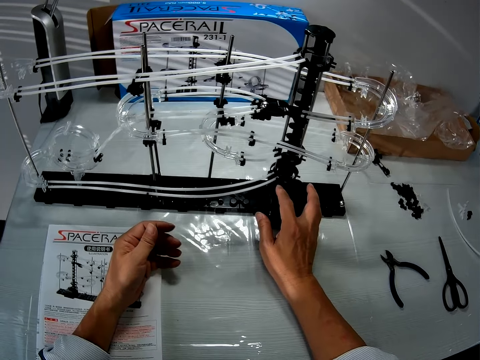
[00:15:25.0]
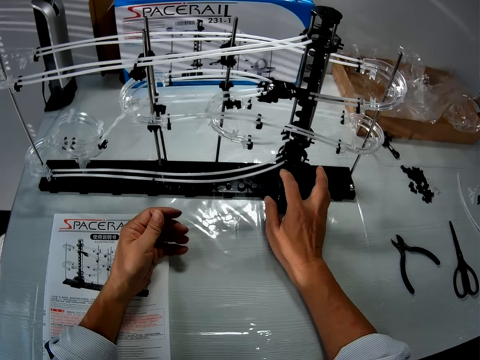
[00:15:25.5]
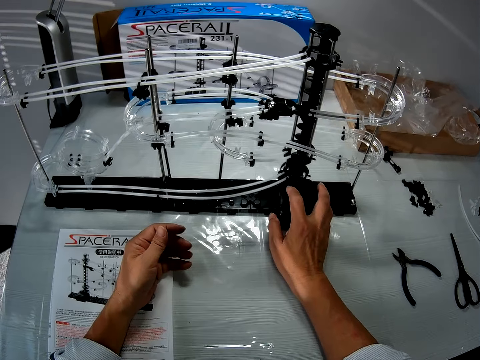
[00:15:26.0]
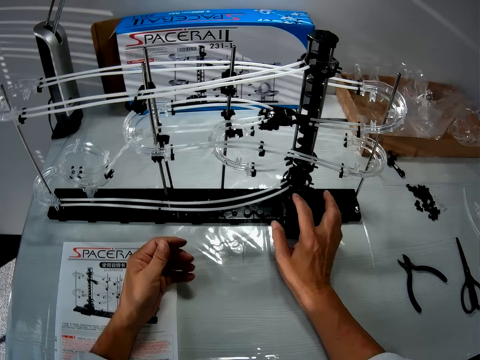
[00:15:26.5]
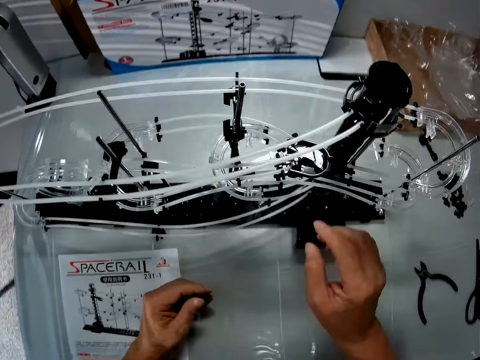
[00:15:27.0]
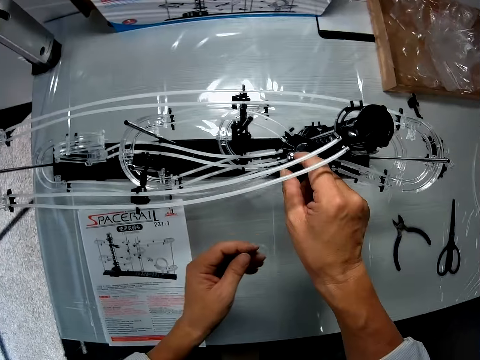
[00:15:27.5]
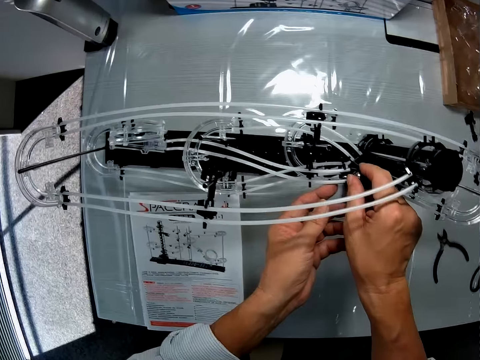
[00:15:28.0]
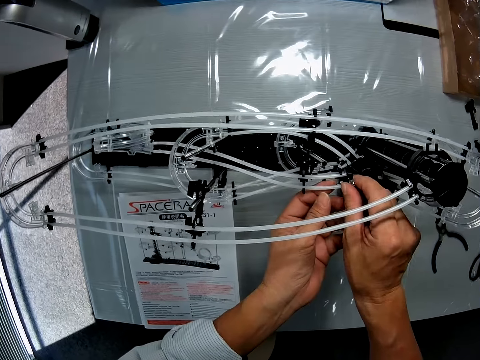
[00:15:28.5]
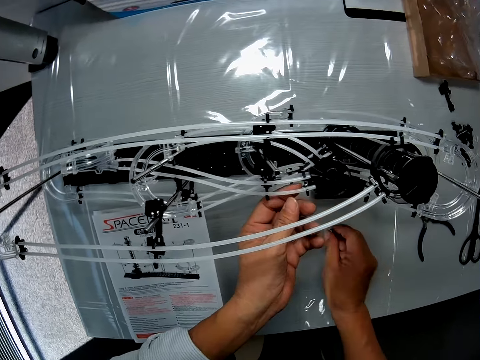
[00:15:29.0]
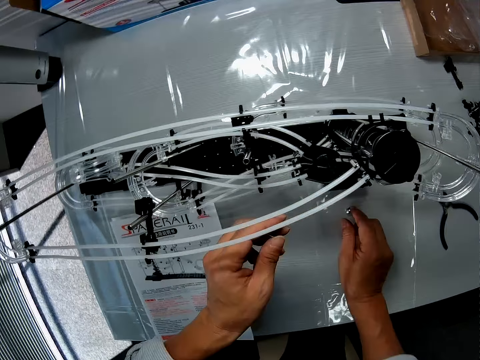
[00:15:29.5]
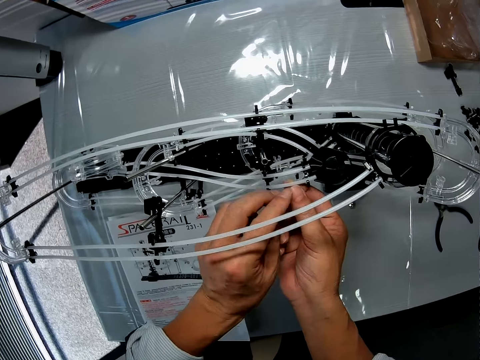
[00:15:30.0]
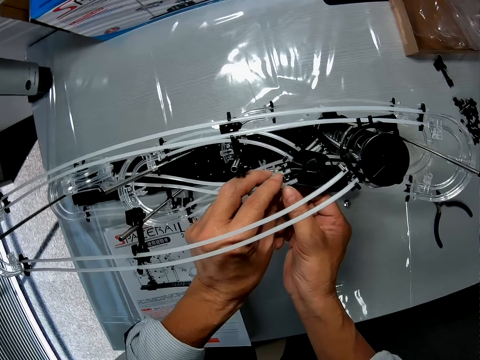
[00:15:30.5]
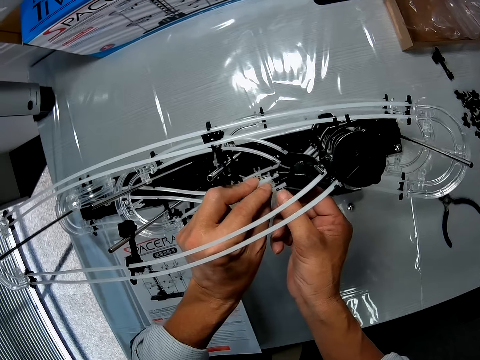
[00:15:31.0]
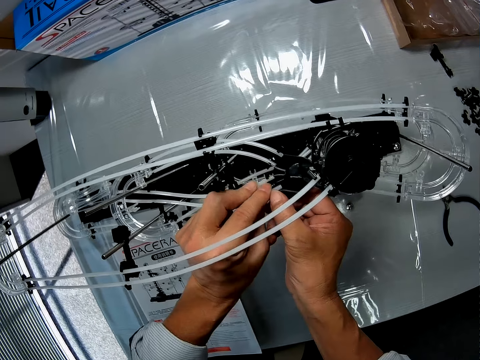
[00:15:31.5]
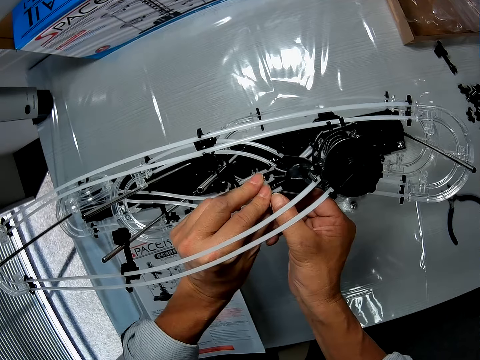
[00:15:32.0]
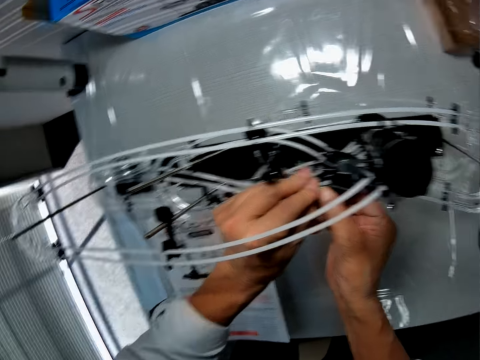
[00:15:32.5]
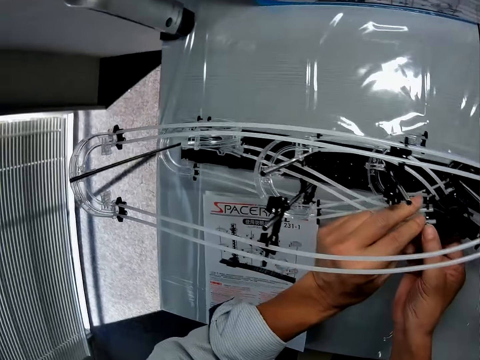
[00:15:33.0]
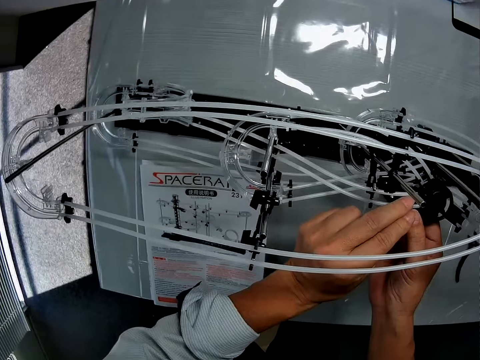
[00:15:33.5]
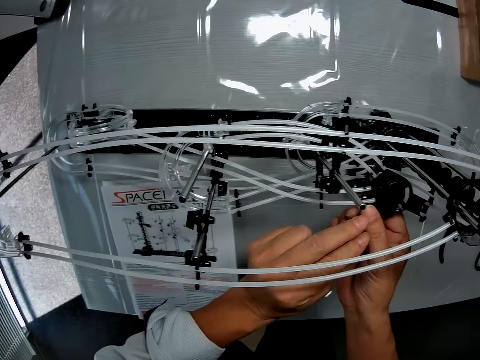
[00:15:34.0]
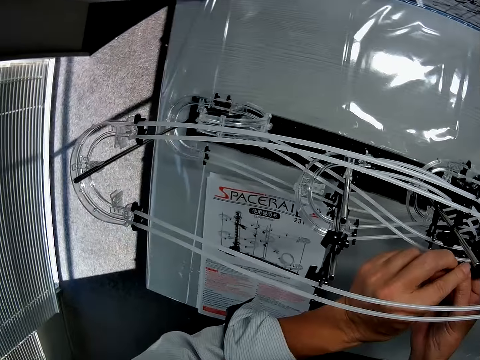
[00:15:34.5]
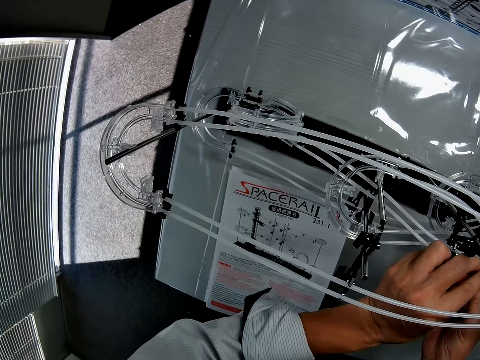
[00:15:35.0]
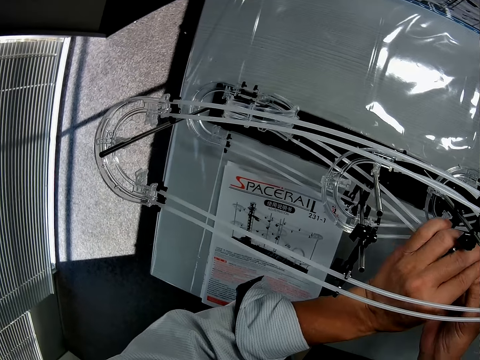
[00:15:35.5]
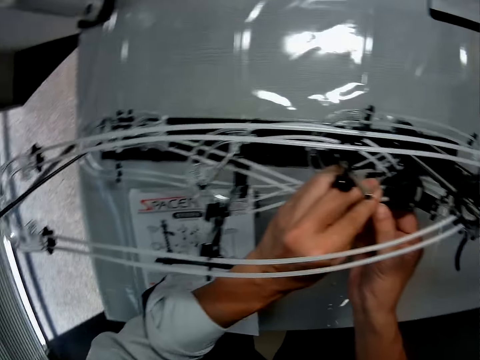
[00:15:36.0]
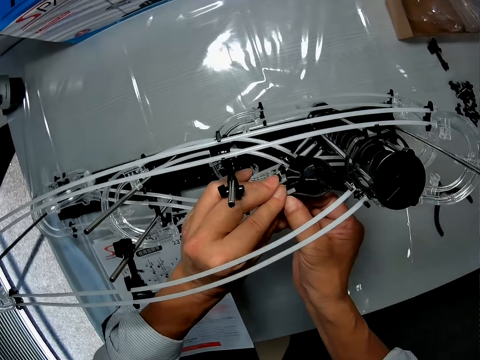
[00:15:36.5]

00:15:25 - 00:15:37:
The camera wearer switches off the gear box. They remove the steel ball from a fork part. They place the steel ball on a table. They make adjustments to the roller coaster toy. They fit the standard rail on the fork part. They look around.

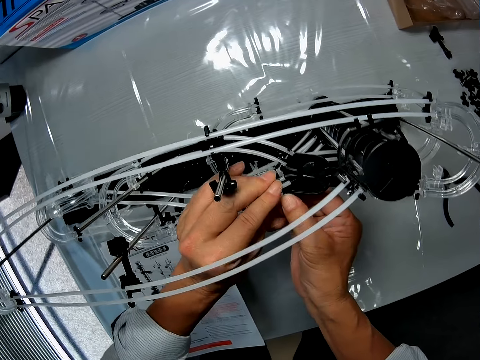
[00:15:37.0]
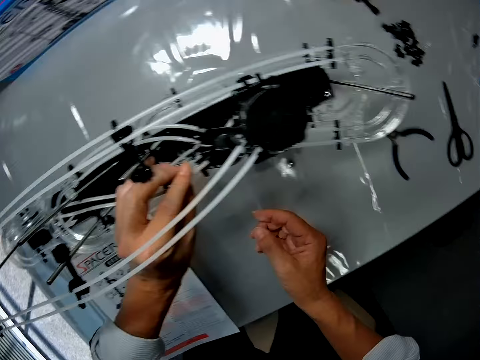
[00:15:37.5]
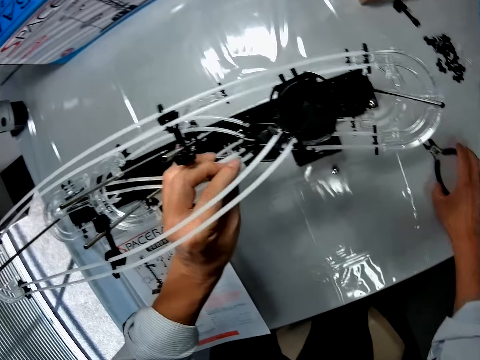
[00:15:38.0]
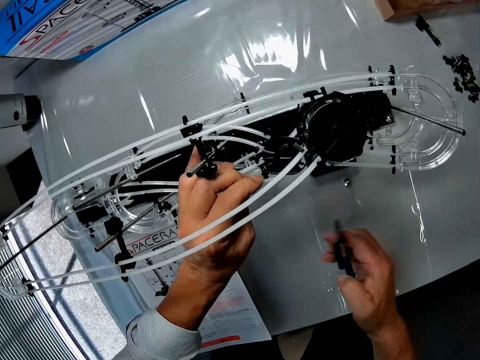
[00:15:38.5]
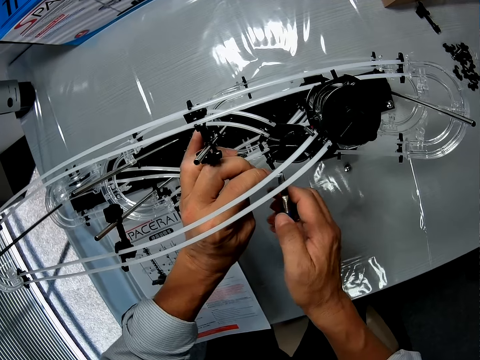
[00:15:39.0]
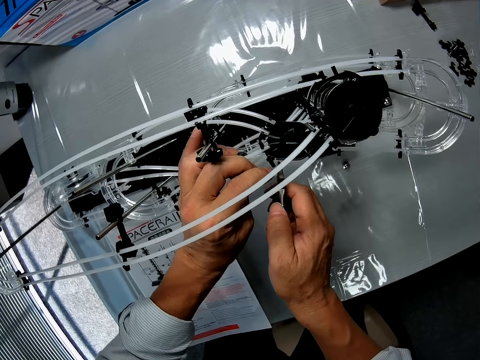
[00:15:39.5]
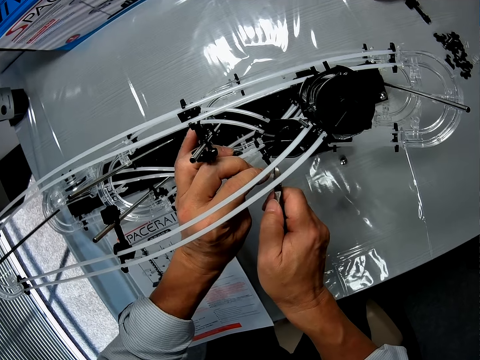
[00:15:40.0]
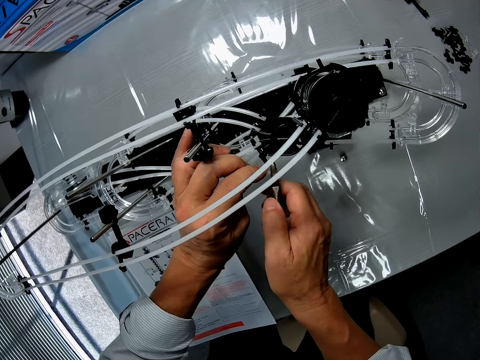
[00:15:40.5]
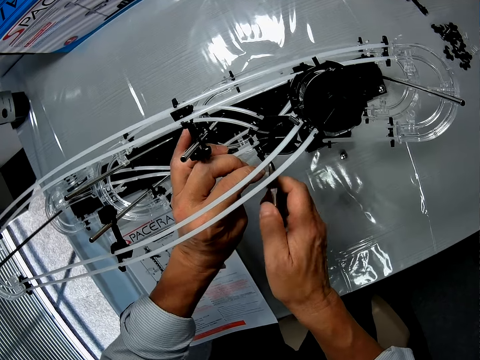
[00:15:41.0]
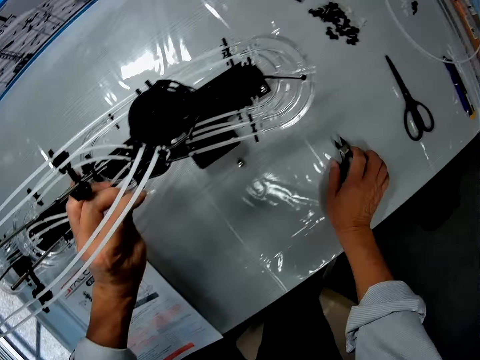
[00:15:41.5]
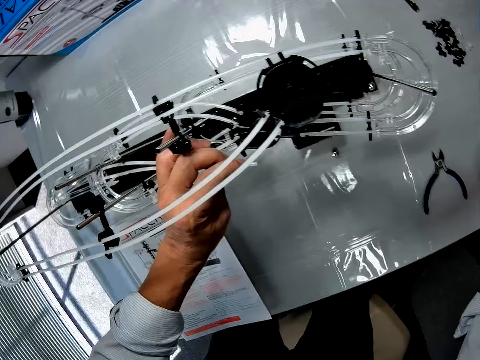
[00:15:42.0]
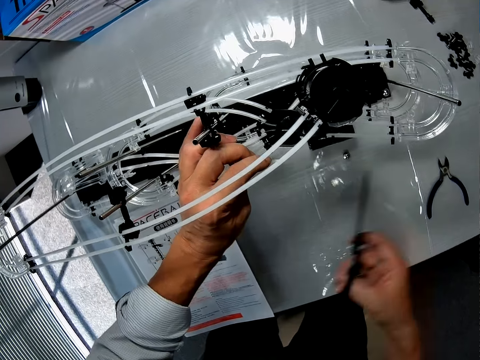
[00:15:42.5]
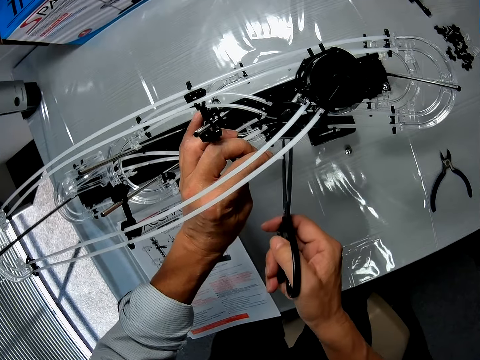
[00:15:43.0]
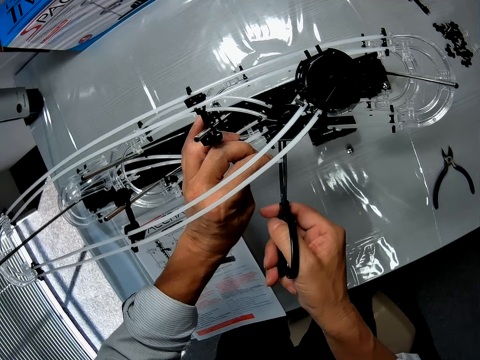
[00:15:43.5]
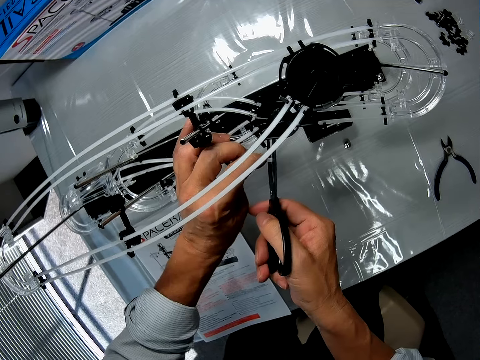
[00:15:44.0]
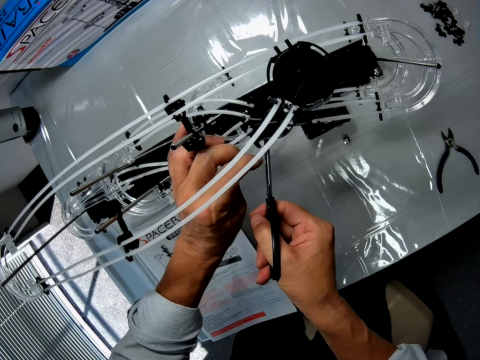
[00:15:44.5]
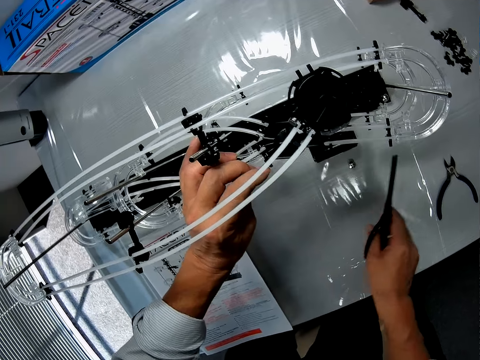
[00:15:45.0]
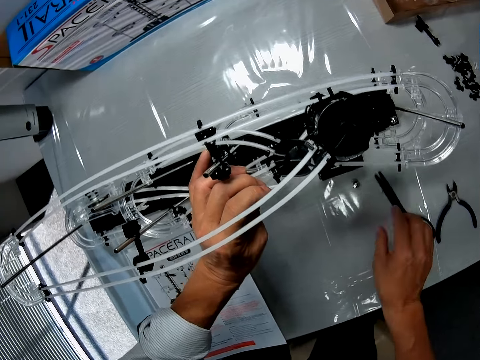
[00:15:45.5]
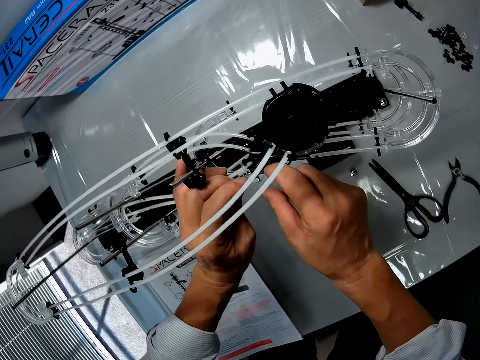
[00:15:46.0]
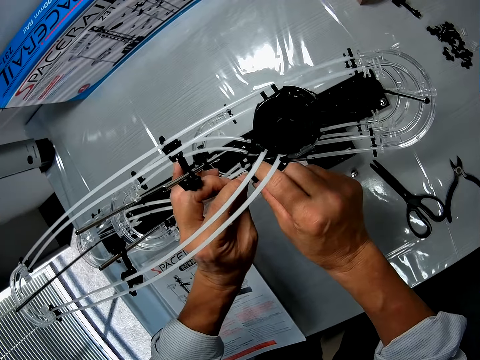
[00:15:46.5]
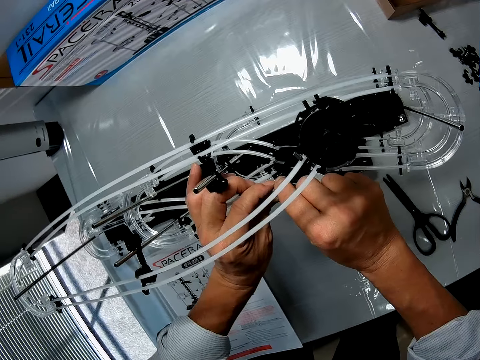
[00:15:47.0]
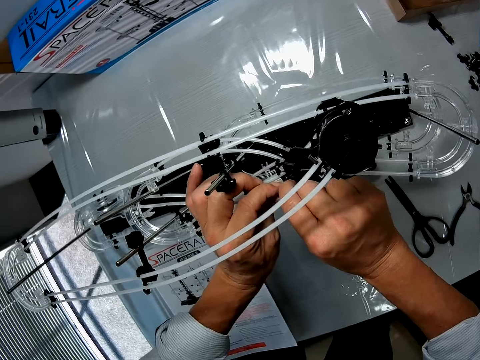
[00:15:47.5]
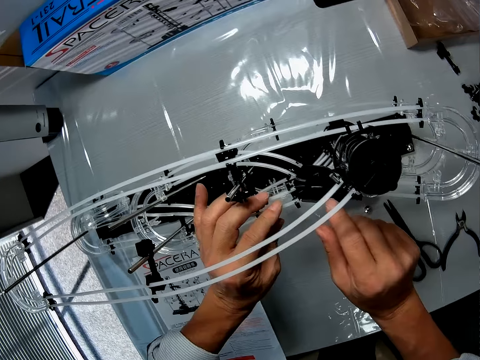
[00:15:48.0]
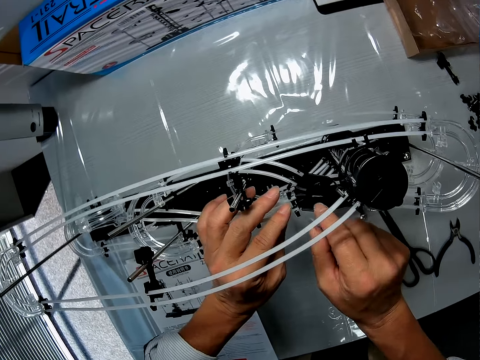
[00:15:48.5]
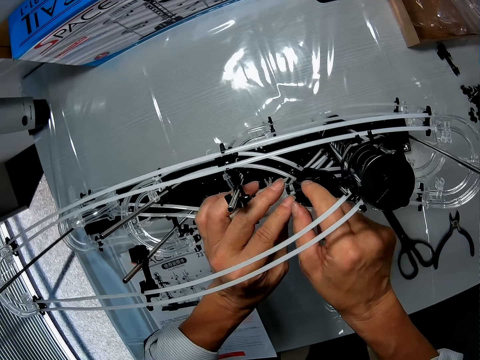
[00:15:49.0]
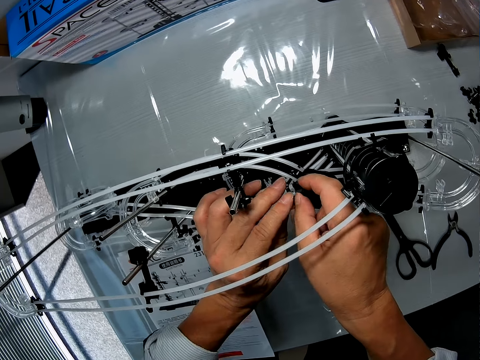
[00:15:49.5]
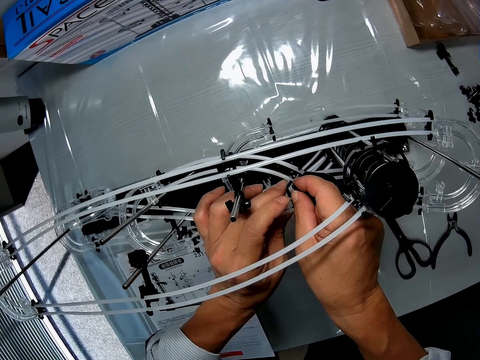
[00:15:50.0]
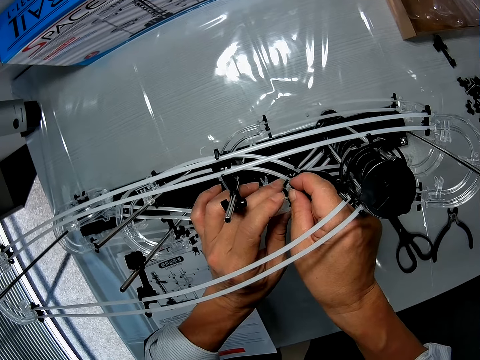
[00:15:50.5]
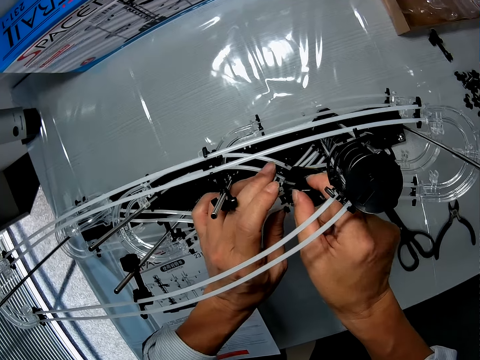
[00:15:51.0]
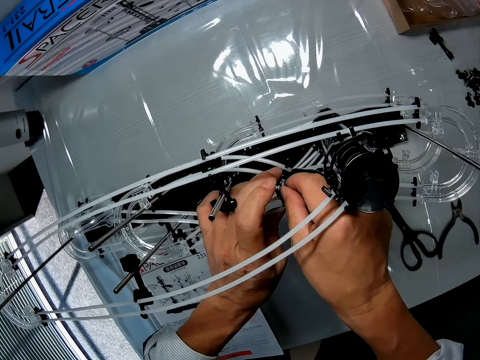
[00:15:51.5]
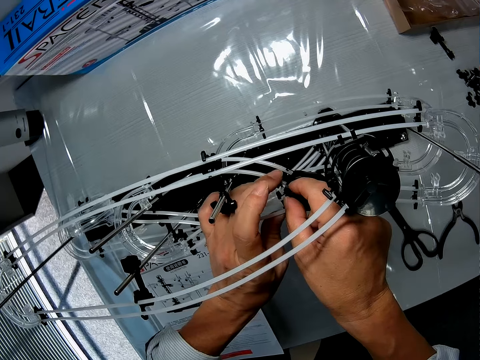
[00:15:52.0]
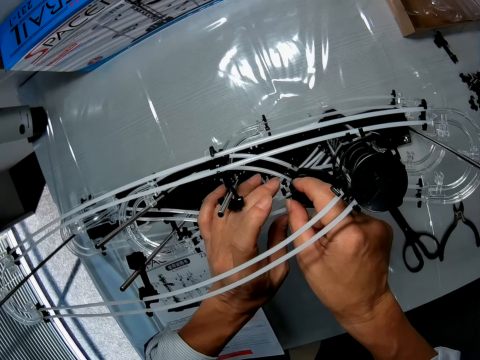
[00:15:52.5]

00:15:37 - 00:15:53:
The camera wearer pulls out a standard rail from the fork part. They pick pliers from the table. They cut the standard rail with the pliers. They place the pliers on the table. They pick a pair of scissors from the table. They cut the standard rail with the pair of scissors. They place the pair of scissors on the table. They make adjustments to the roller coaster toy and fit the standard rail on the fork part.
